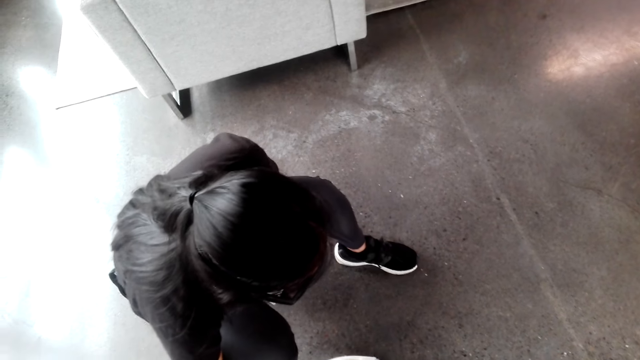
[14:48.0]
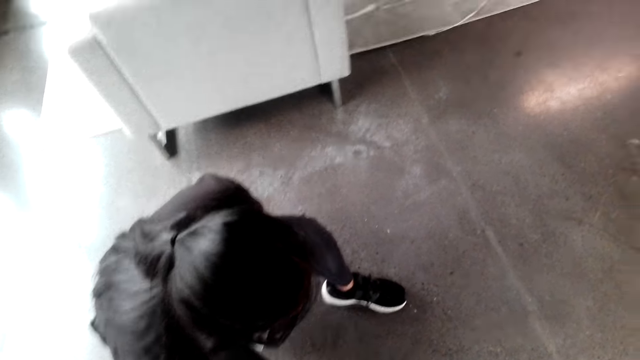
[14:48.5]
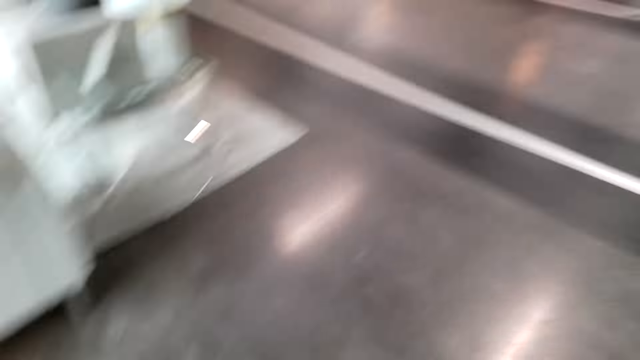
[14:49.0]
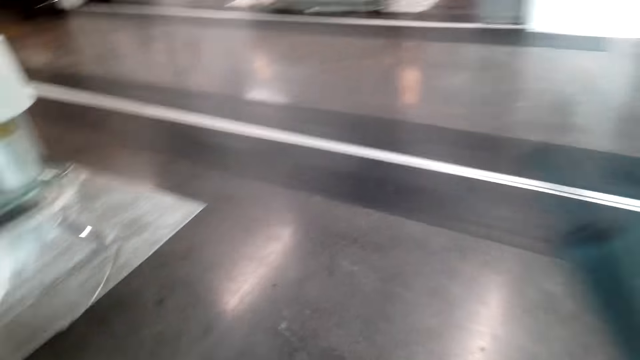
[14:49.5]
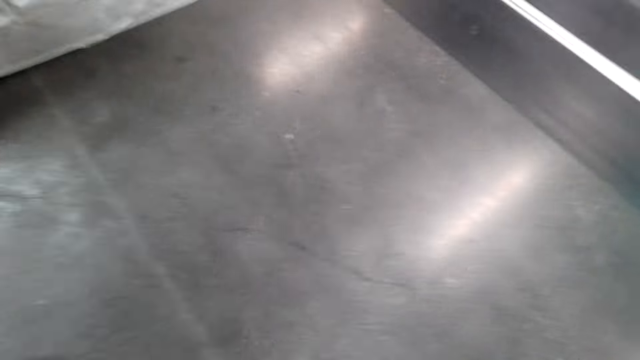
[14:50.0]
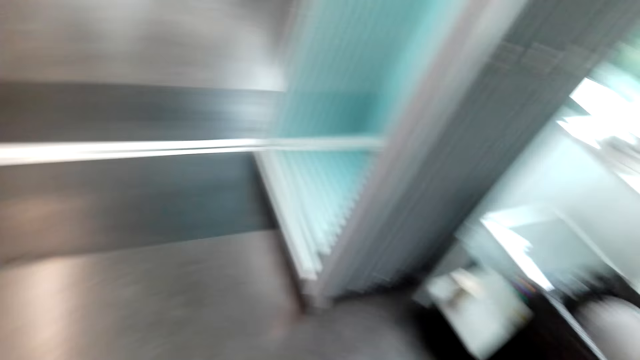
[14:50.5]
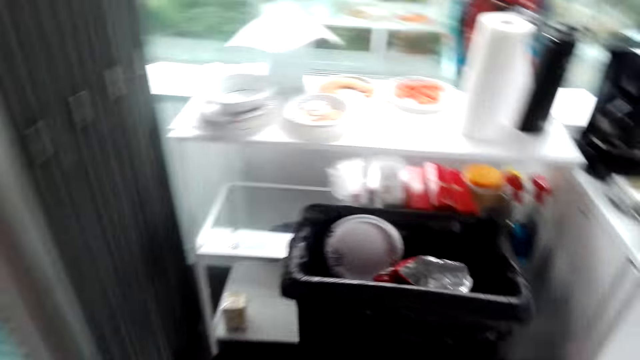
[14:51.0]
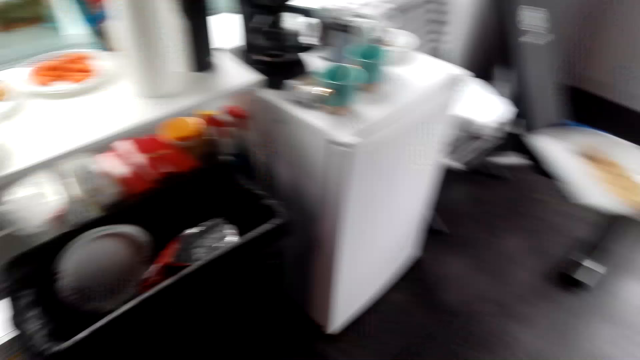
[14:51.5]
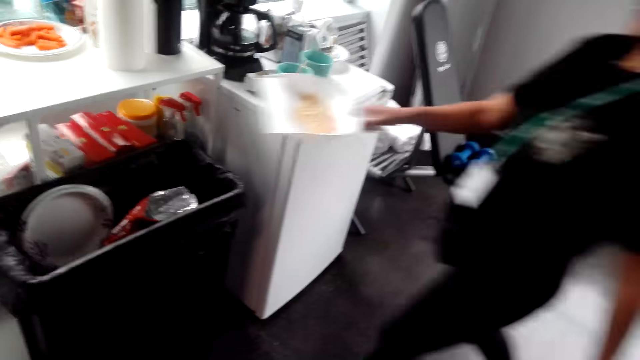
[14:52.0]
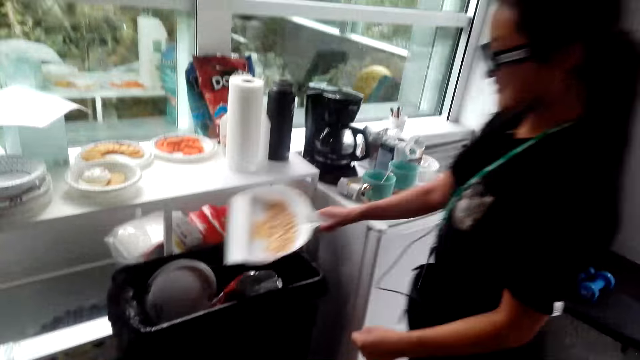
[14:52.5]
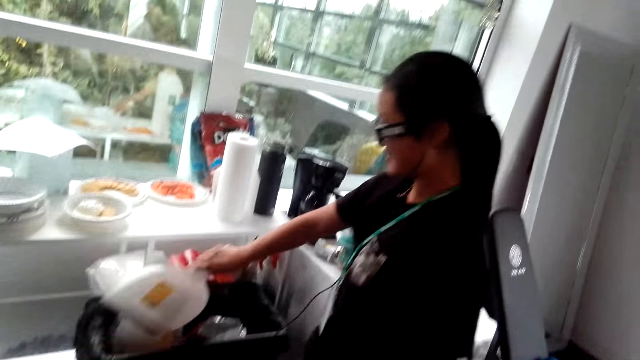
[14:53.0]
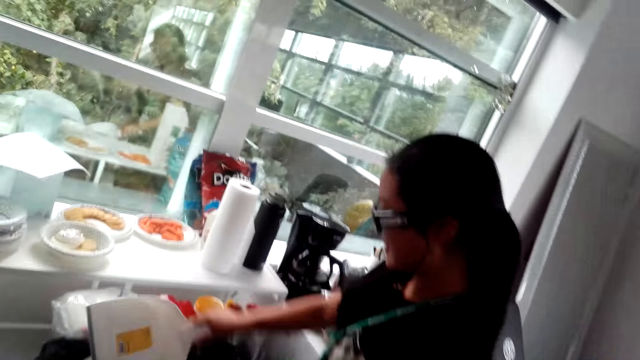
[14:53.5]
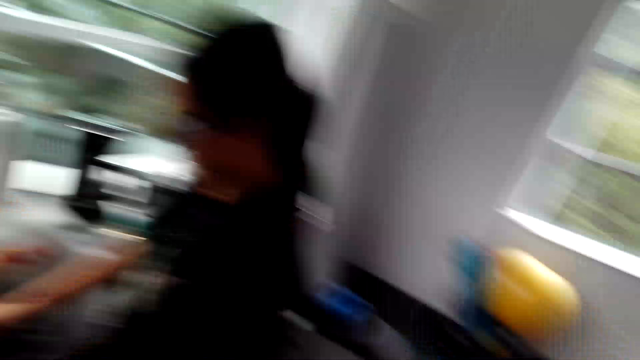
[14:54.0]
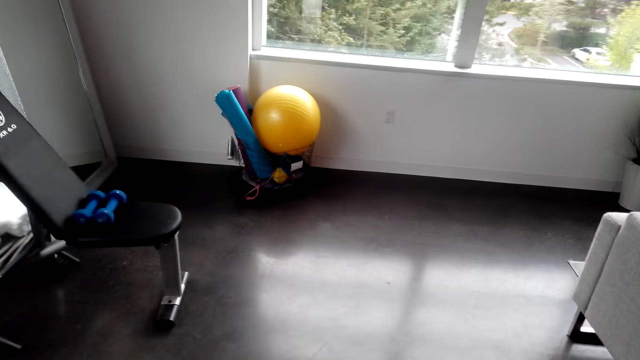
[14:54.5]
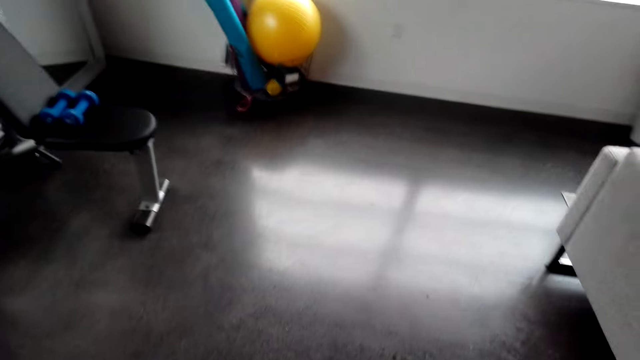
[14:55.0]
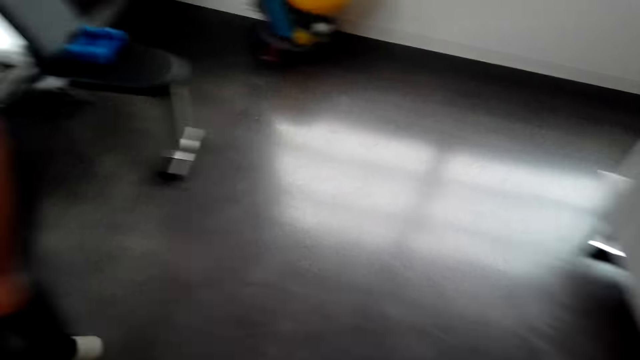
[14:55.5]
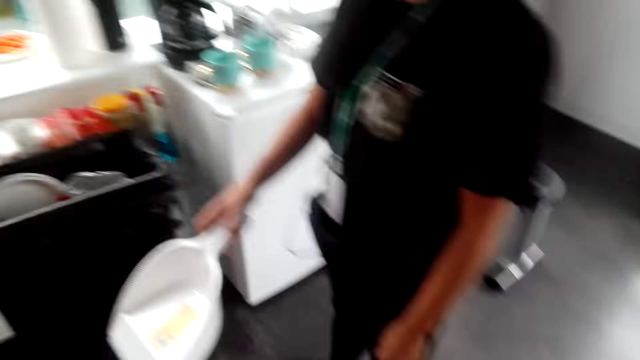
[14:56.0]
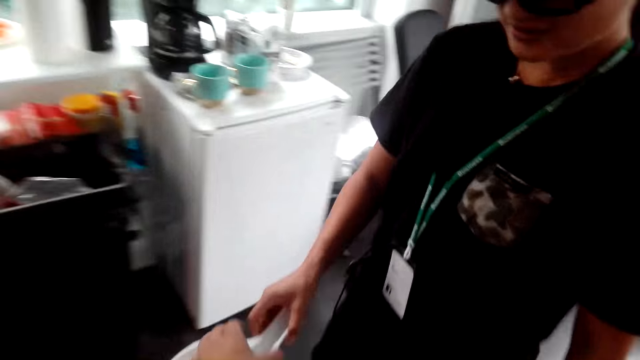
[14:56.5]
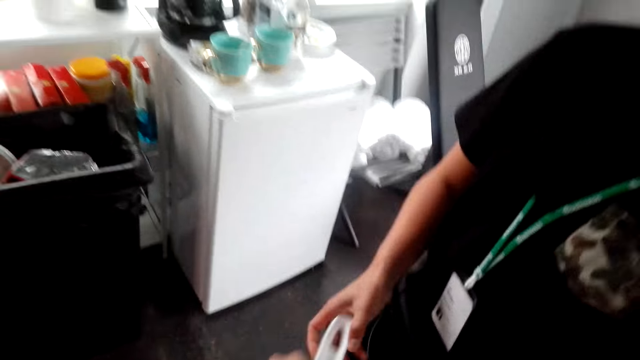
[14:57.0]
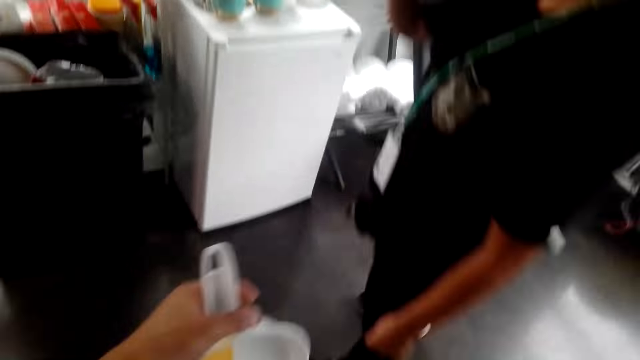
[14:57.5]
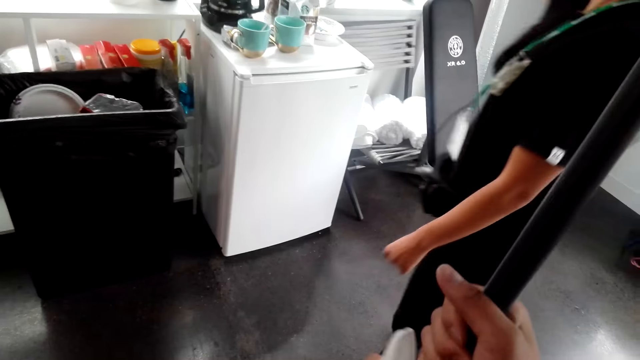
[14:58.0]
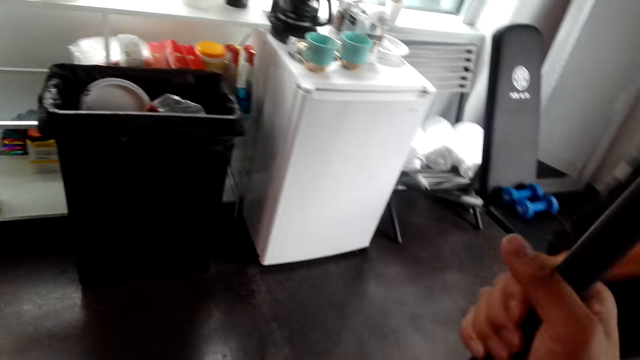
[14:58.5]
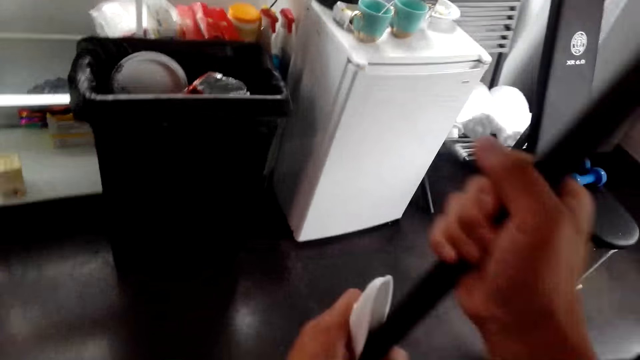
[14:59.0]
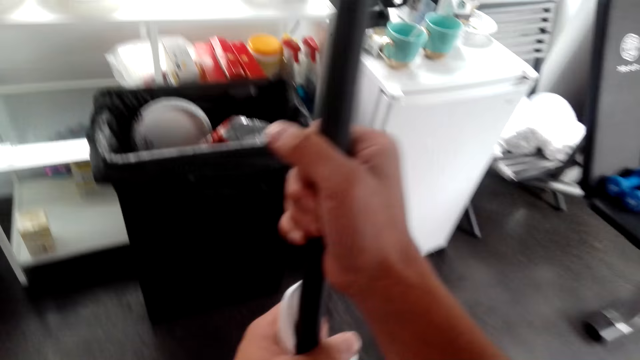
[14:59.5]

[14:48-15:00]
The camera wearer walks in the room. A lady trashes dirt in the dust bin. The camera wearer interacts with the lady and looks around. The lady gives the camera wearer a dust pan. The camera wearer takes the dust pan. They interact with the lady.

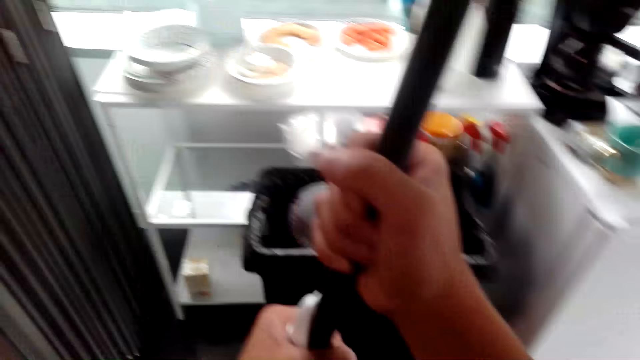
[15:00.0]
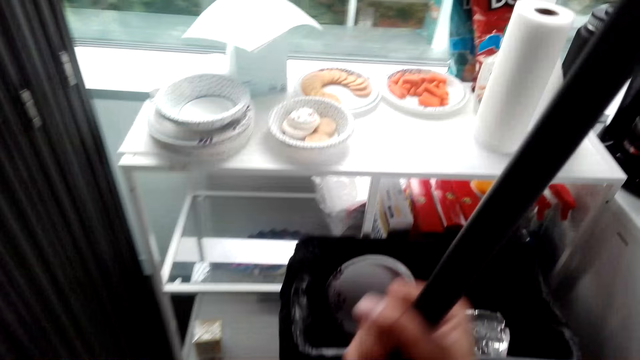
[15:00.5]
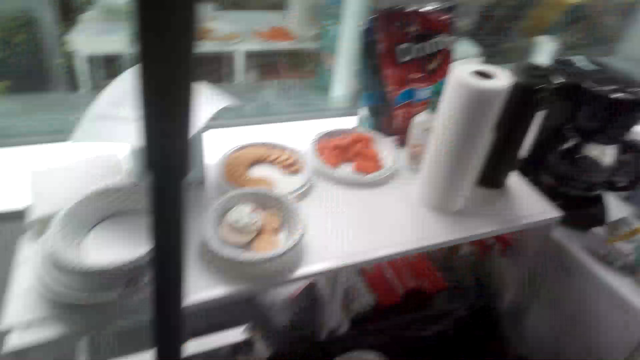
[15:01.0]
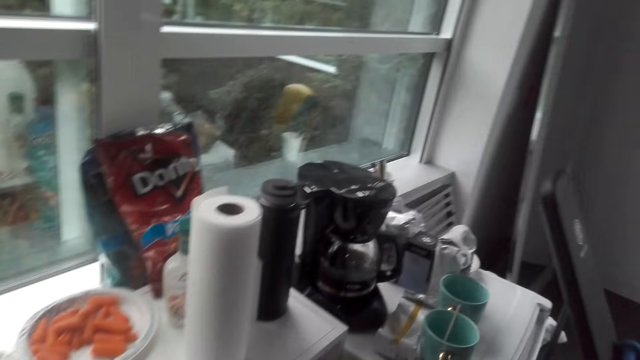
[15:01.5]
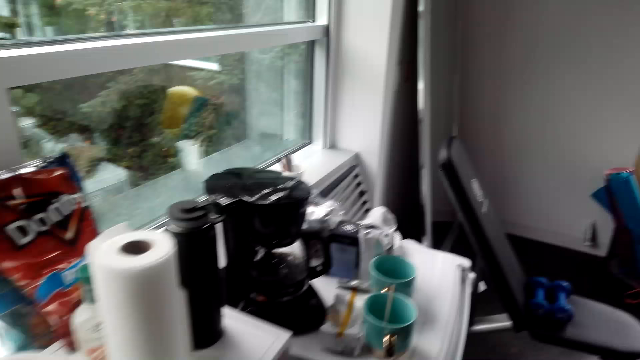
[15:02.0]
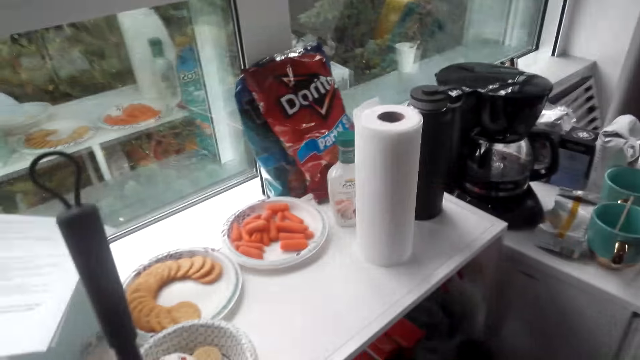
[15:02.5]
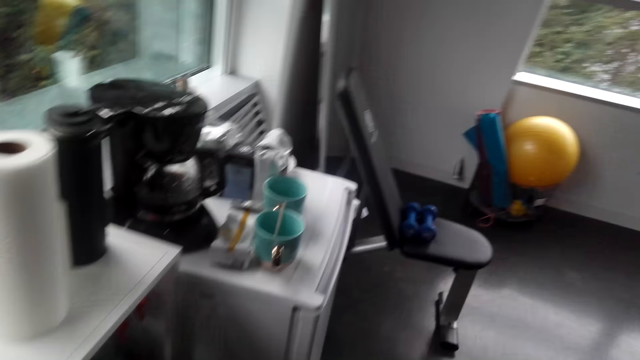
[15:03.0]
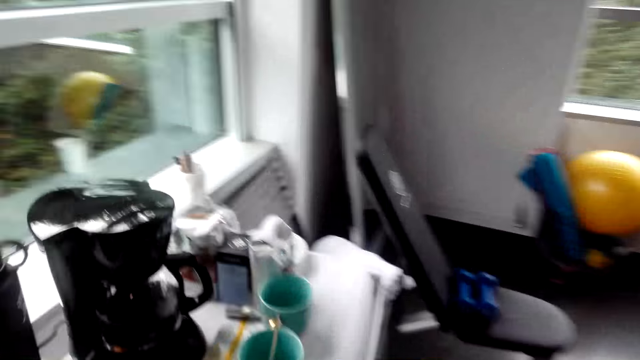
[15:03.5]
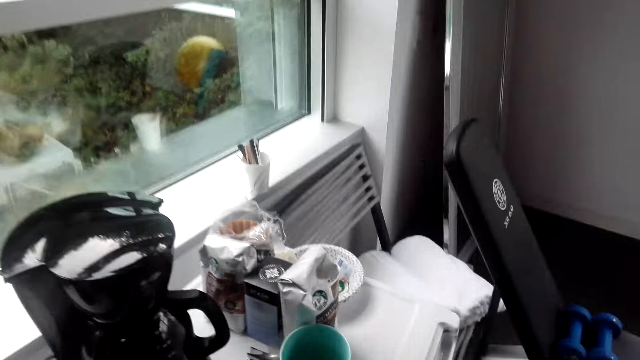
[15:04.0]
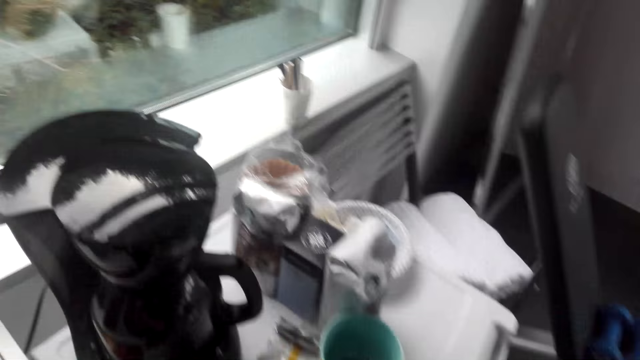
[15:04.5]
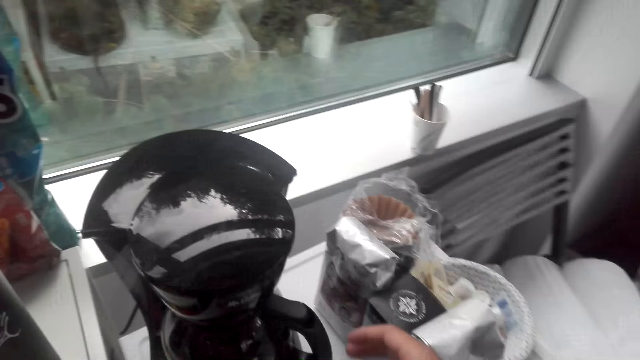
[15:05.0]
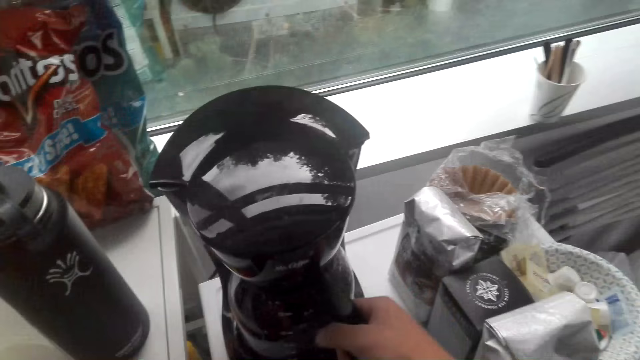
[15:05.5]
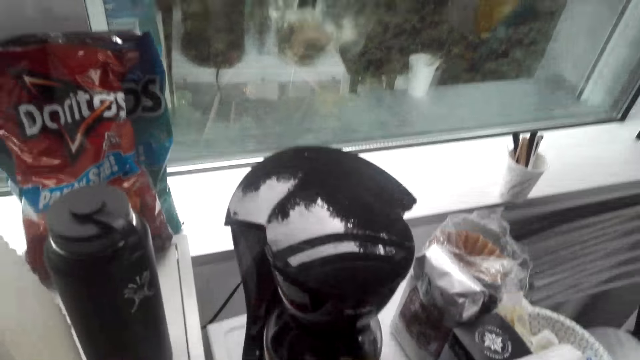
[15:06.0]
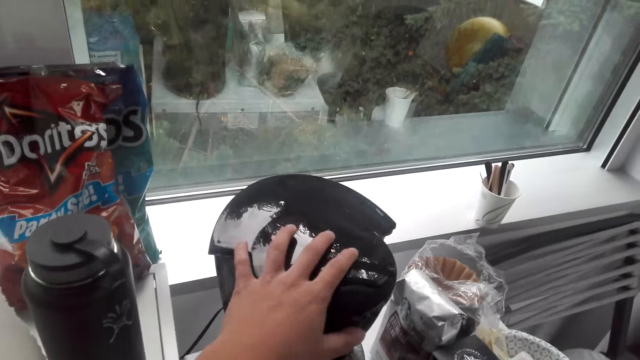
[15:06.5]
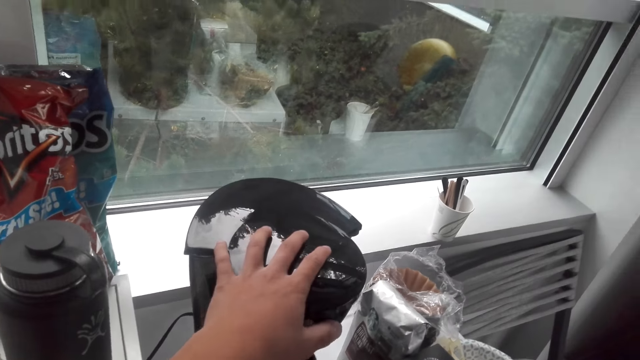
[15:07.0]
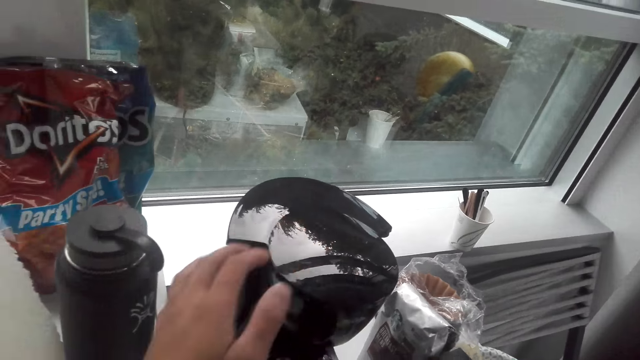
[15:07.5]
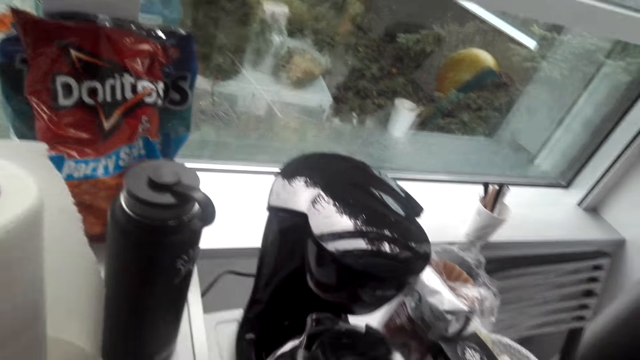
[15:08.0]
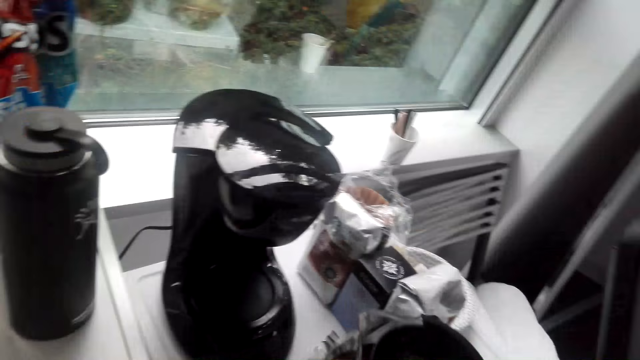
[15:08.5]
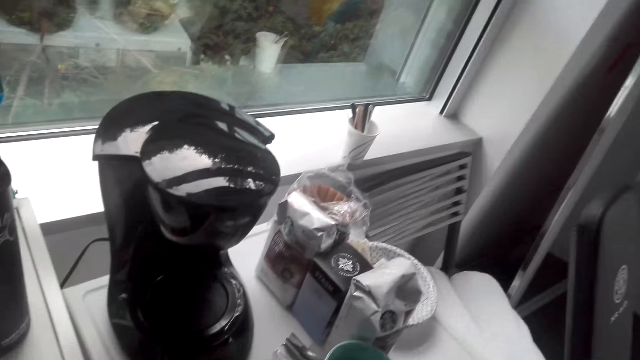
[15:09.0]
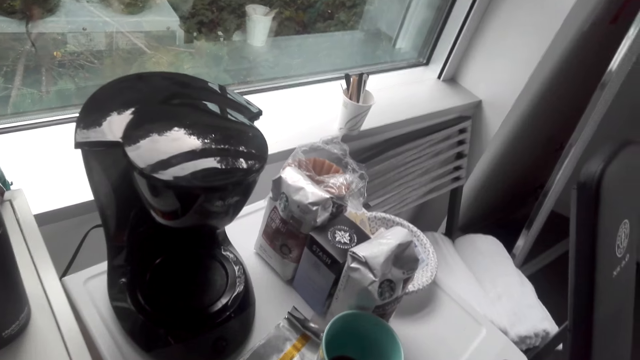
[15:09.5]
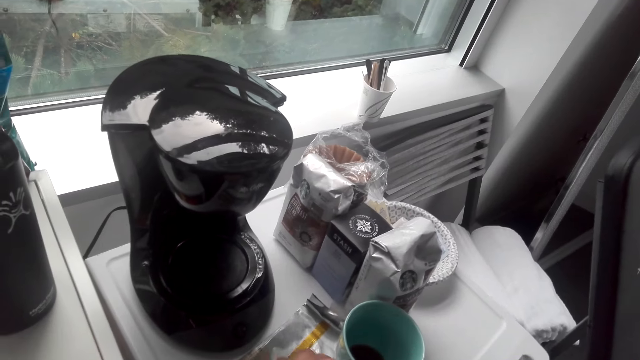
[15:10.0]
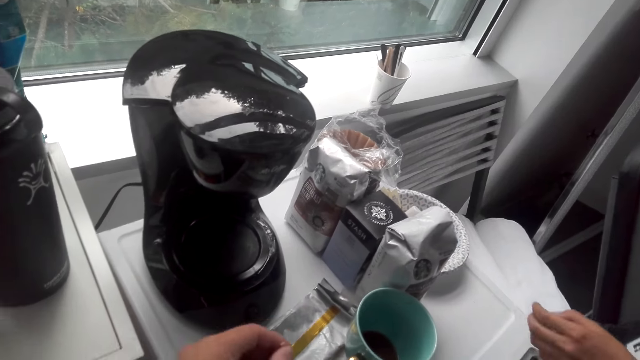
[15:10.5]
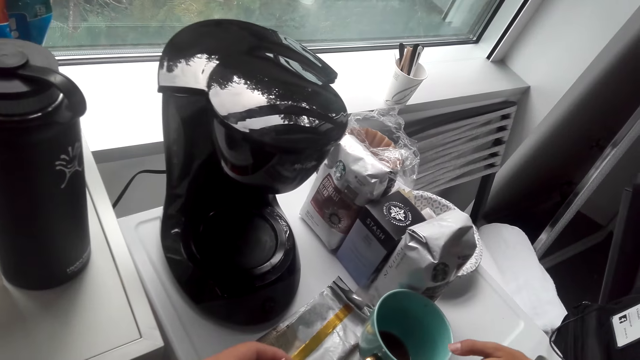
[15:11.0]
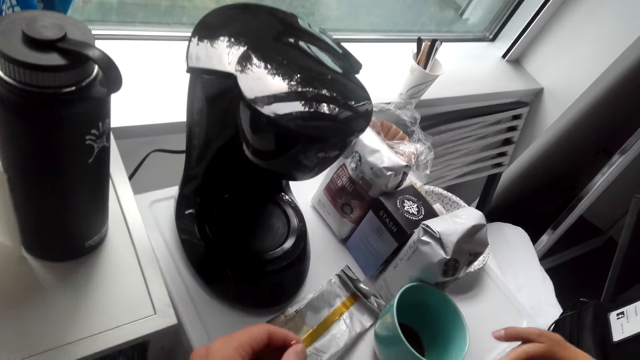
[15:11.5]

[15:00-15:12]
The camera wearer puts a broom at the corner. They interact with a lady. They put the broom at the corner. They lean the broom to the table. They walk in the room. They take a coffee kettle. They make coffee. They interact with the lady.
